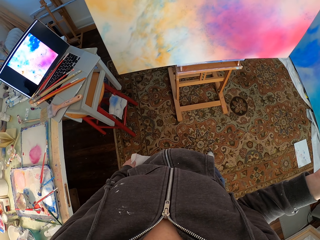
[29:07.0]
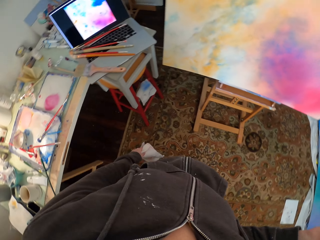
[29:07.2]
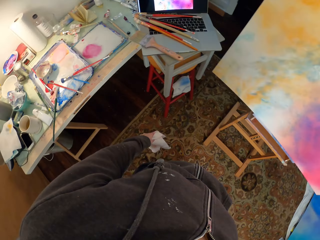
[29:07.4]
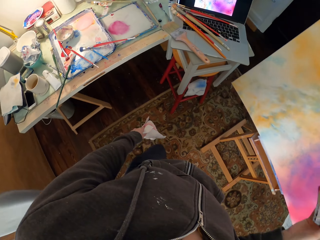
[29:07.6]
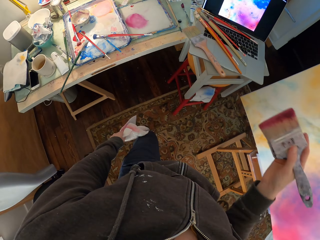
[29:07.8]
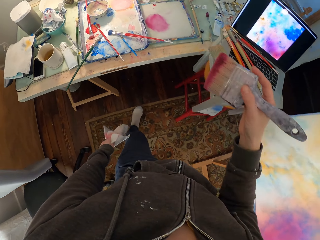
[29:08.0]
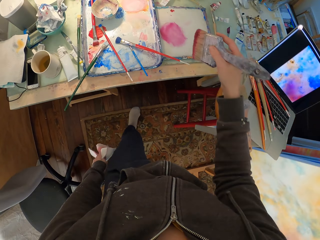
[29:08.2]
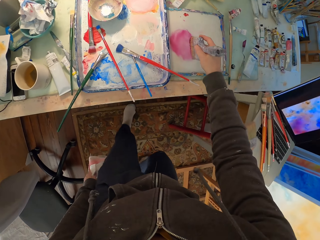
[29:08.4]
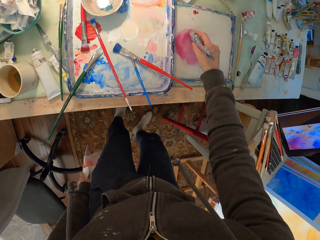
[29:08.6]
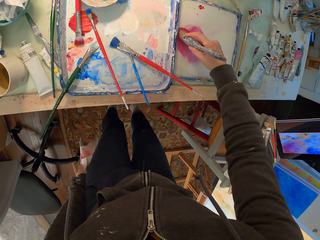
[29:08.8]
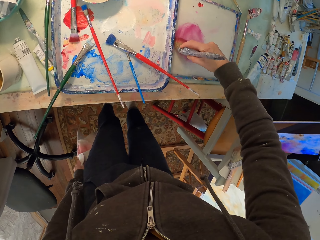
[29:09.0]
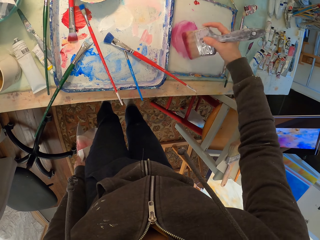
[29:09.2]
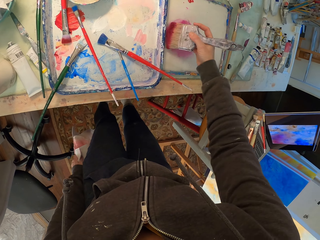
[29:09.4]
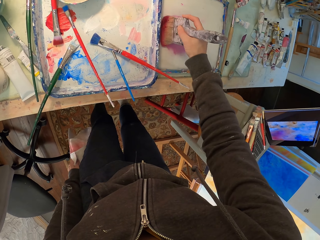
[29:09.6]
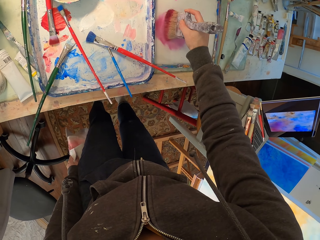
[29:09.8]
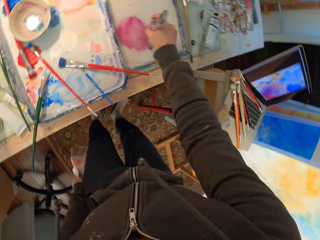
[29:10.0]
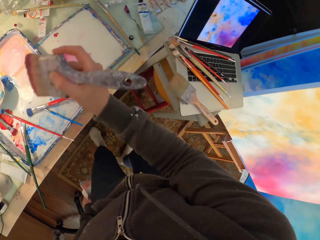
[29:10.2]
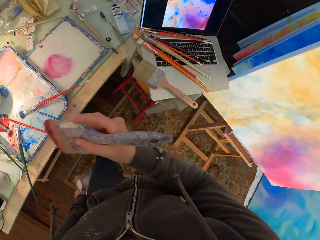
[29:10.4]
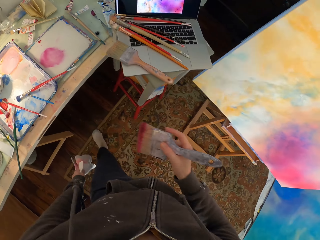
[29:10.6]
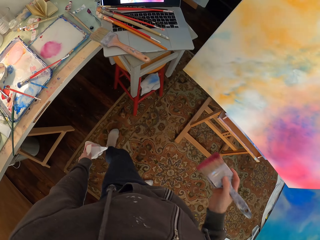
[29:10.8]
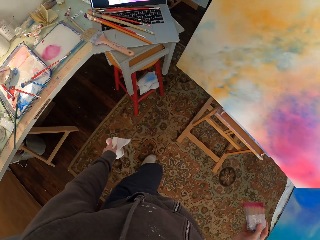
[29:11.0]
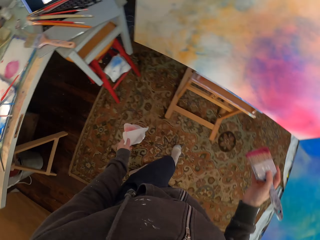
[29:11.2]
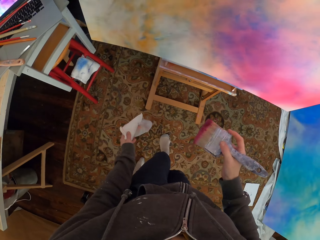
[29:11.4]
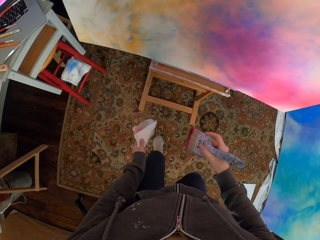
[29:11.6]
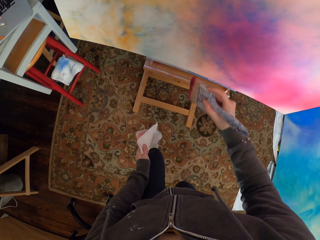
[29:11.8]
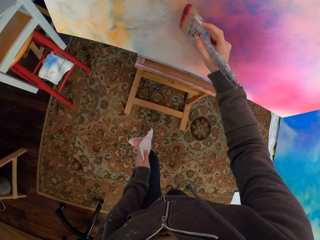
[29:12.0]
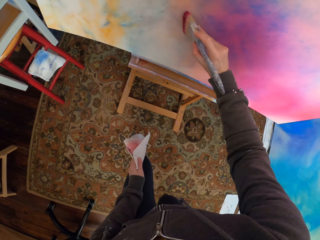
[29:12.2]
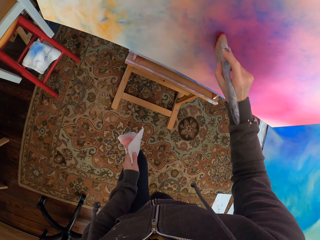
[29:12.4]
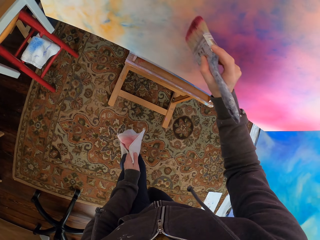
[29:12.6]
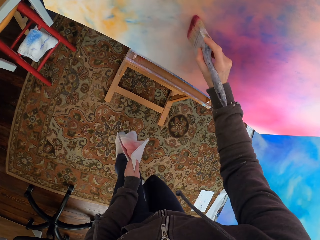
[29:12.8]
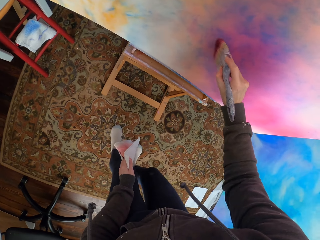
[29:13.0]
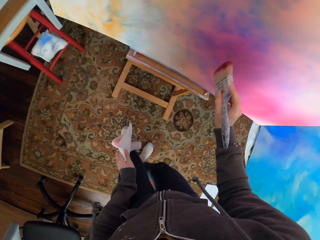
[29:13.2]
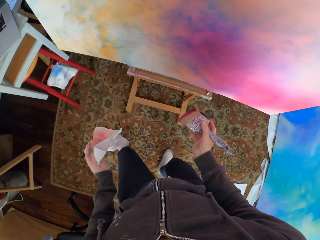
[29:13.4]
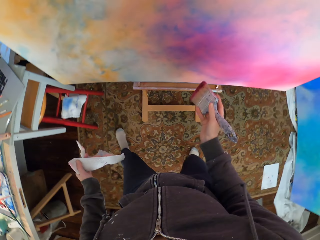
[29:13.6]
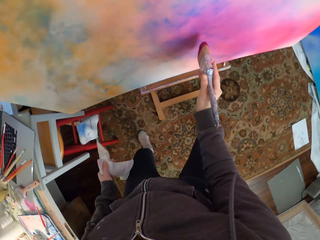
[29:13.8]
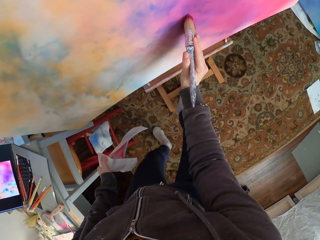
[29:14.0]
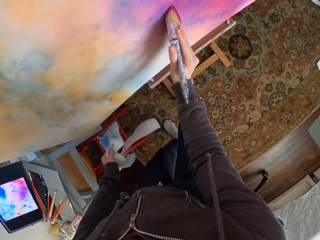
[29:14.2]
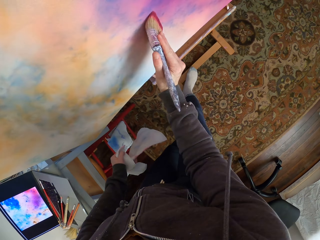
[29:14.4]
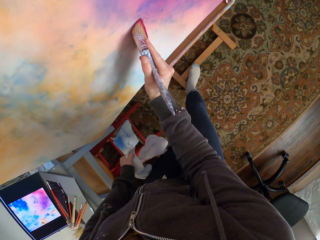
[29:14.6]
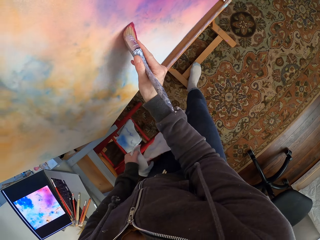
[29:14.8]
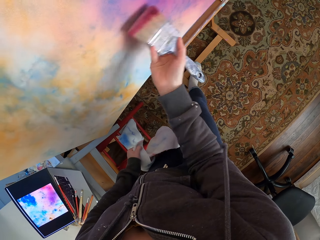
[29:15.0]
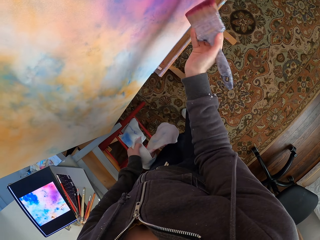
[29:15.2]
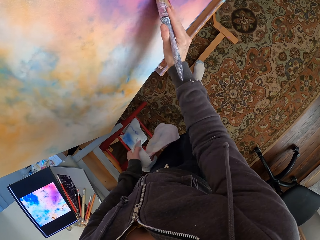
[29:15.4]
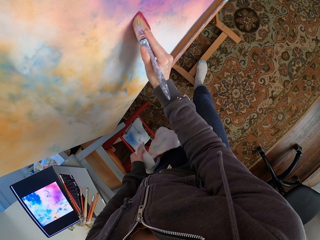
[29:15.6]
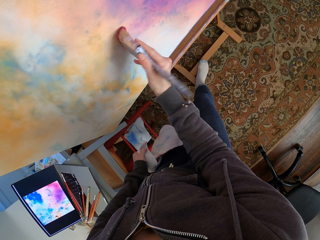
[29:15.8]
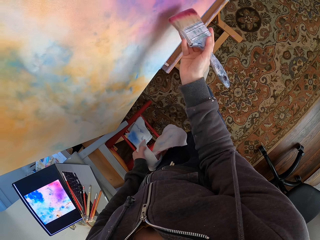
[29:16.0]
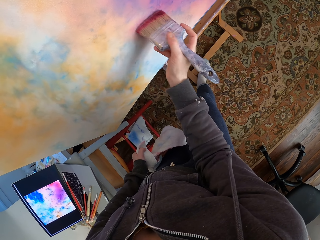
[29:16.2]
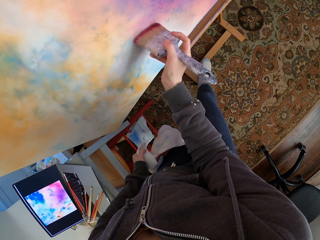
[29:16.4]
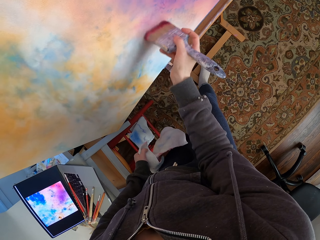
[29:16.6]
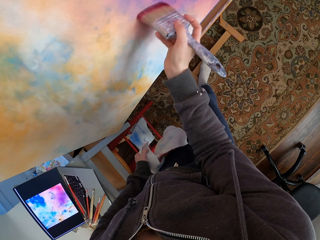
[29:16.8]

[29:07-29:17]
The camera wearer turns to the table. They rub the brush on the paint. They put the brush in the paint. They walk to the canvas. They paint the canvas.

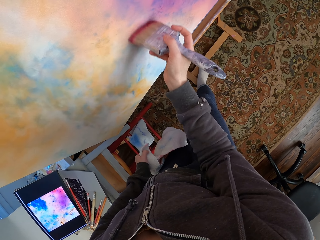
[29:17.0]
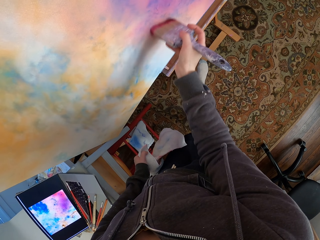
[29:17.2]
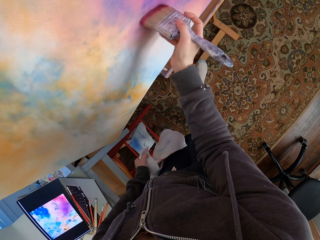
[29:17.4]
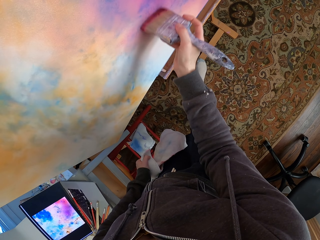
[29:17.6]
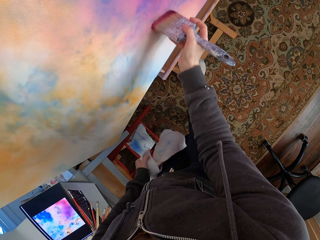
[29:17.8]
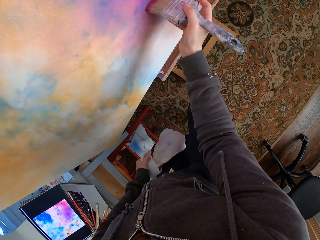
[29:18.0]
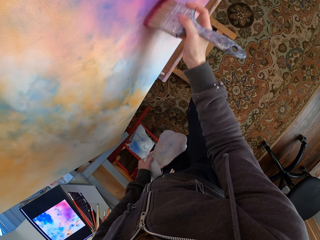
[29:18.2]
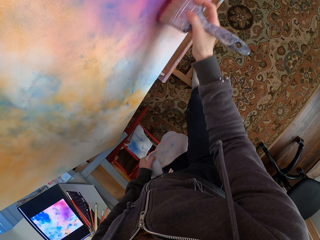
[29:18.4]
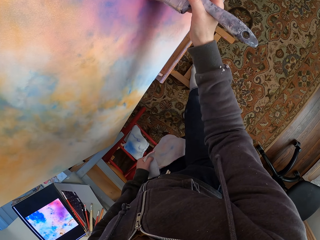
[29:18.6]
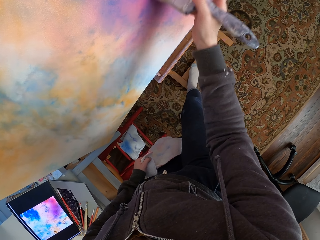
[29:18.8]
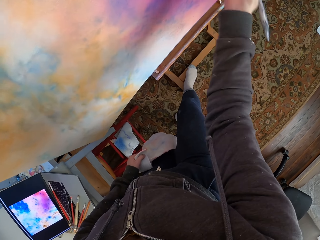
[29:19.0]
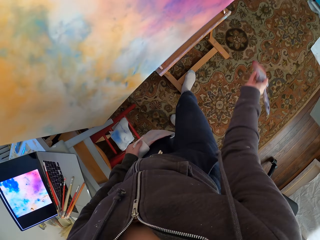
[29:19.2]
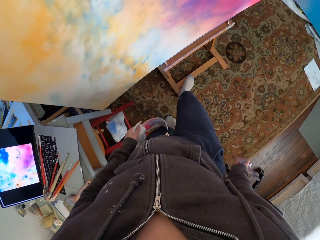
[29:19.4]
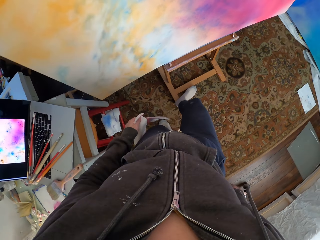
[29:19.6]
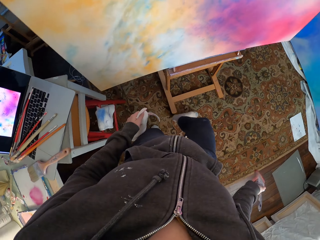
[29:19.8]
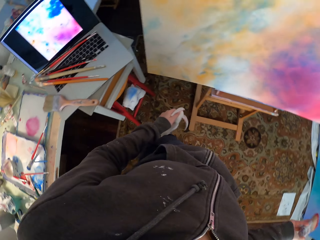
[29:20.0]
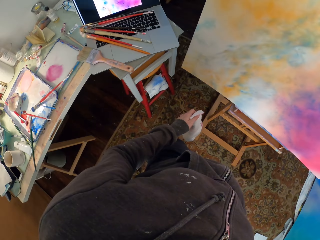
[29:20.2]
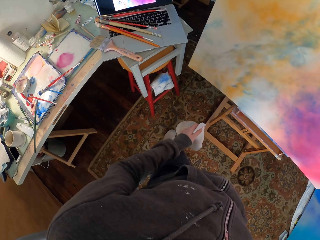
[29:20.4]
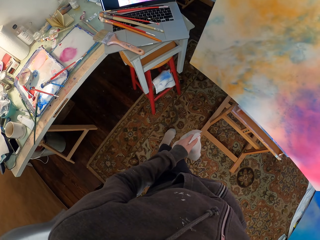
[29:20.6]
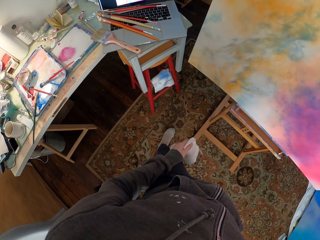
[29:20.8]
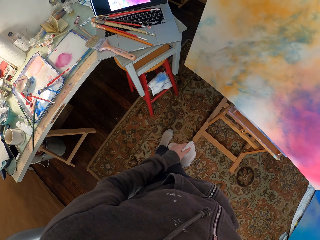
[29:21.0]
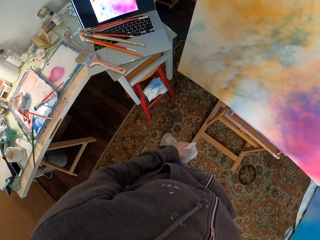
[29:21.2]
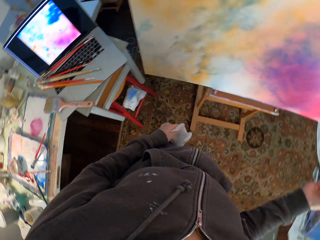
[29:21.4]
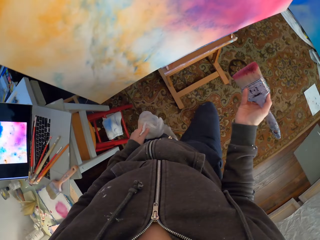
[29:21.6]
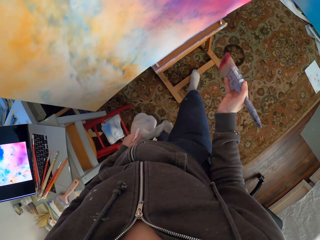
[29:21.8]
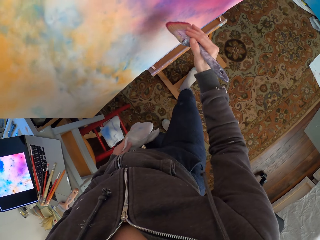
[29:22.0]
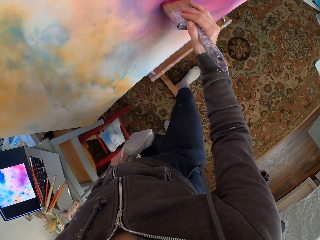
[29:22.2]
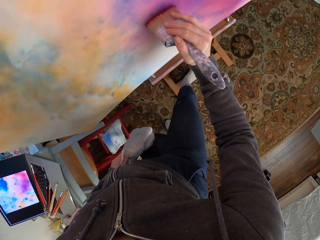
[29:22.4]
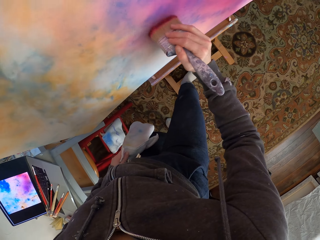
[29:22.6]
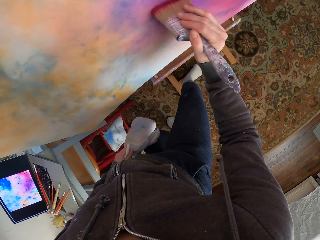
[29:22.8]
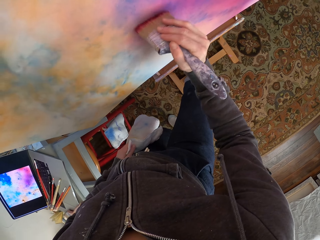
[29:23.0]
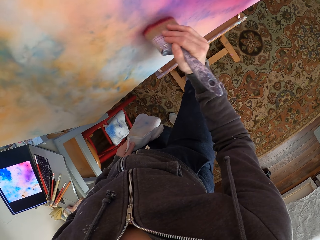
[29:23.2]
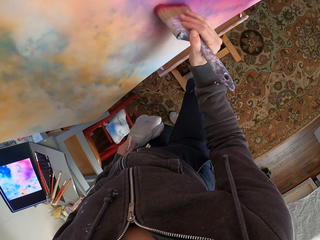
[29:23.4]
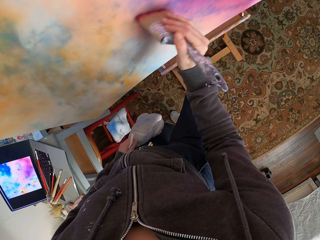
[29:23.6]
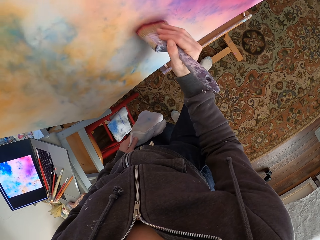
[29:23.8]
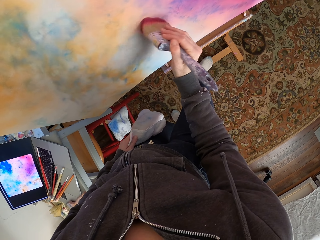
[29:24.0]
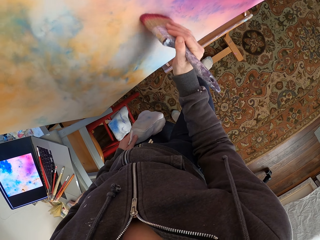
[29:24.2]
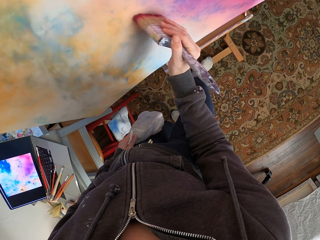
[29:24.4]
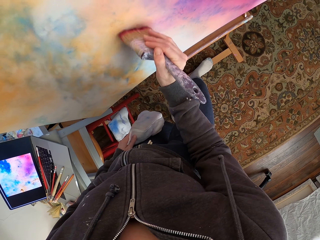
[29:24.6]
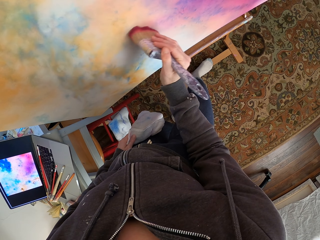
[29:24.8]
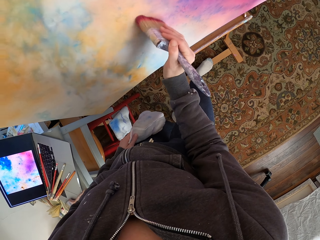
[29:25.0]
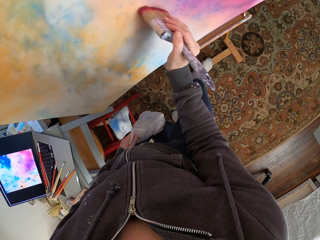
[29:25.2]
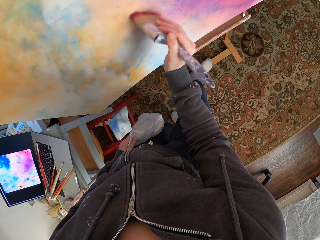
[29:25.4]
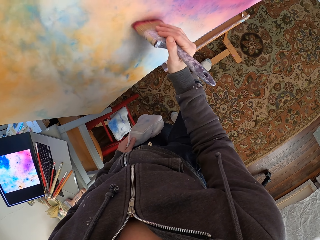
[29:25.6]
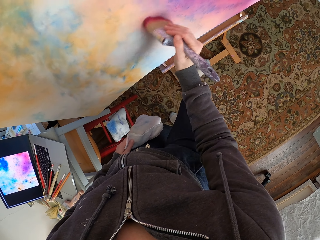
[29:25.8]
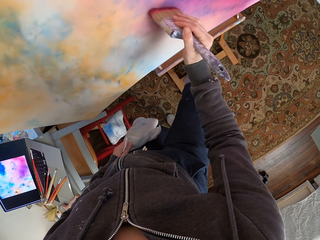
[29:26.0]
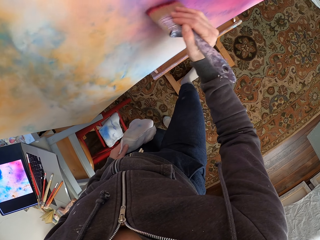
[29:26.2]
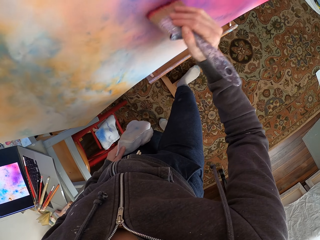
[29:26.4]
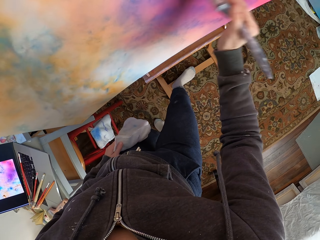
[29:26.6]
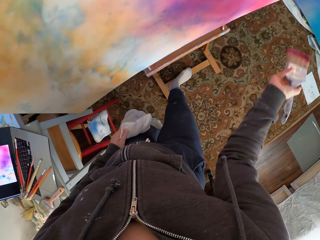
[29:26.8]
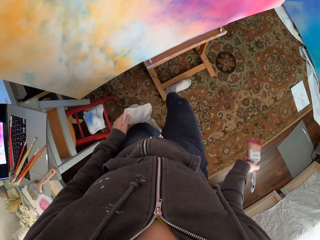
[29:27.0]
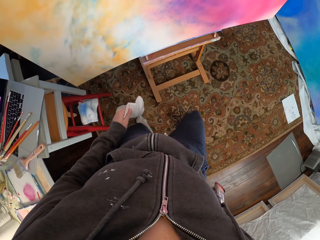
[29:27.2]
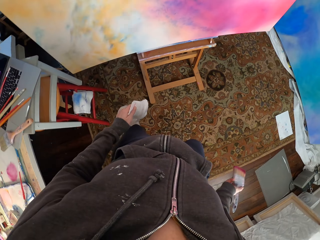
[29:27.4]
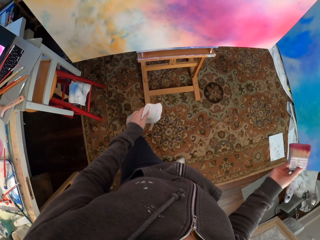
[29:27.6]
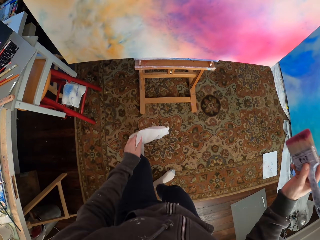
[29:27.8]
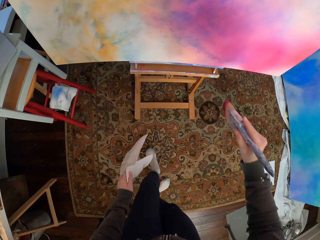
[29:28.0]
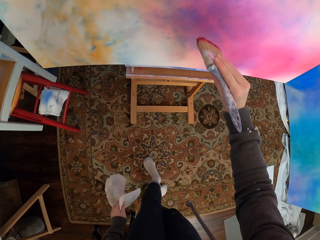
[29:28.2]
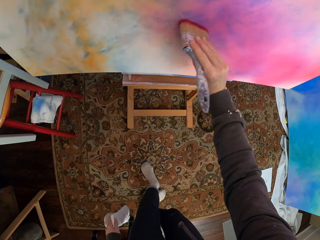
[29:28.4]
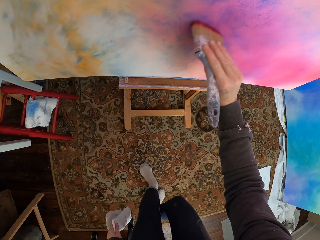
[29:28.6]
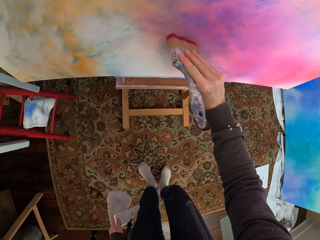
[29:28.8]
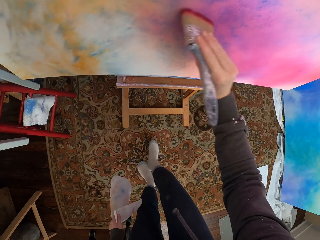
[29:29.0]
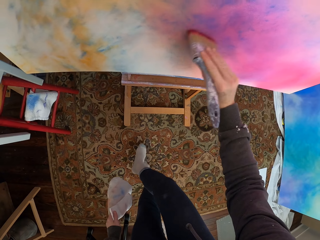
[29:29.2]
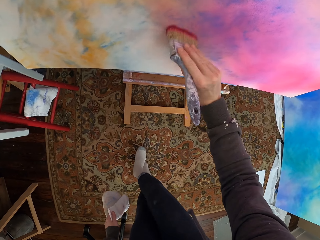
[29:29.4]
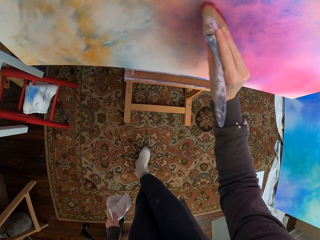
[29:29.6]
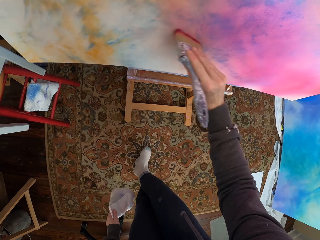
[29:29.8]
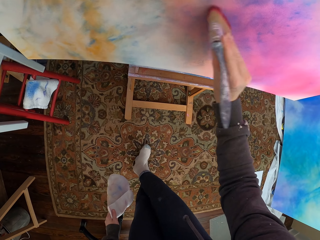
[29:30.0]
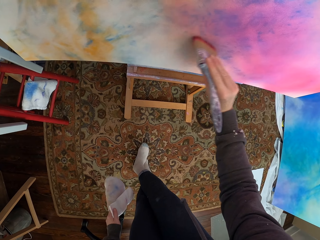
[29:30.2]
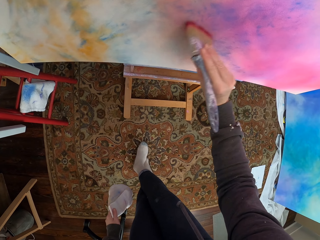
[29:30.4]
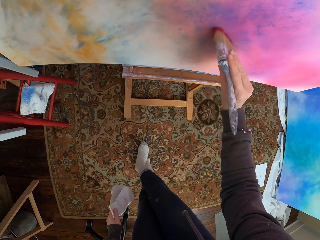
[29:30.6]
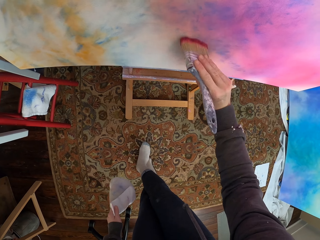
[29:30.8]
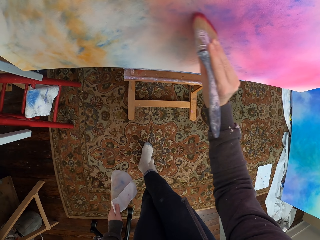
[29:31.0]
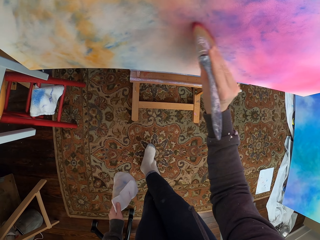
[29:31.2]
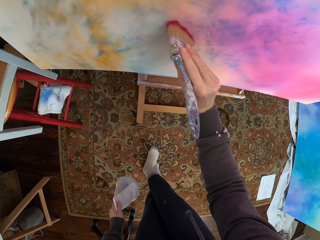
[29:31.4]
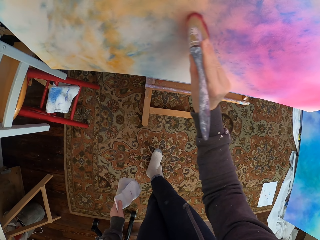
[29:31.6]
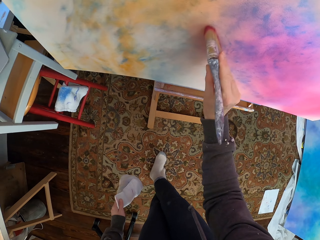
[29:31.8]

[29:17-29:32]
The camera wearer looks at the laptop. They paint the canvas. They look at the canvas. They paint the canvas.
